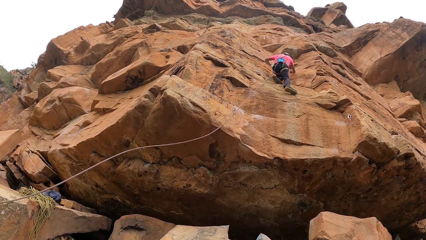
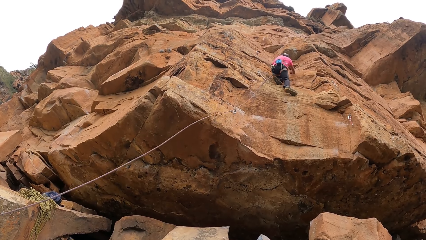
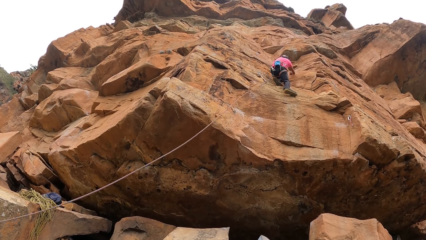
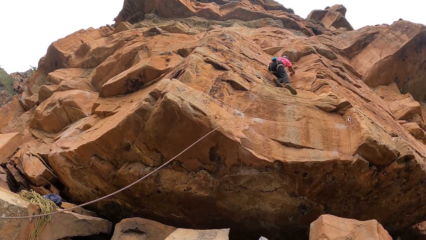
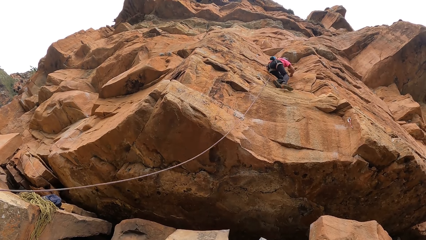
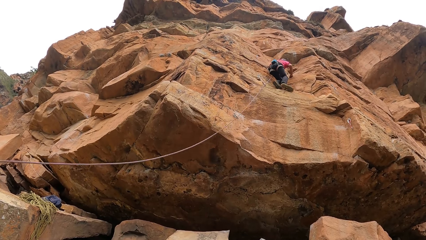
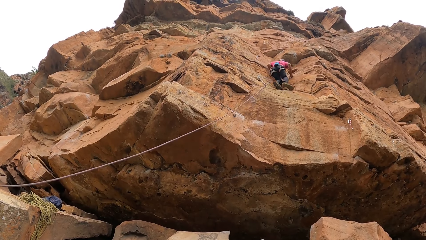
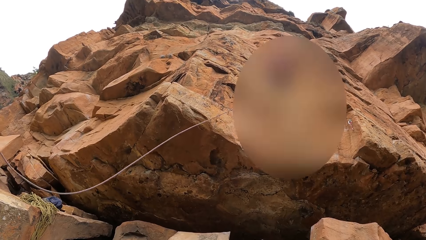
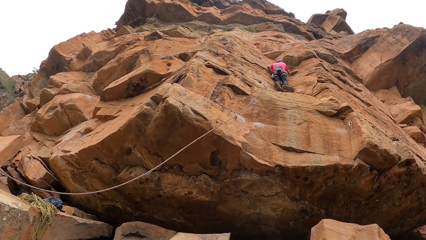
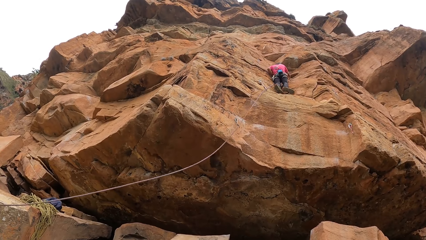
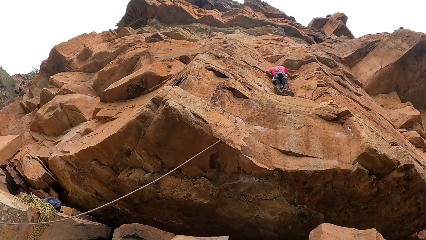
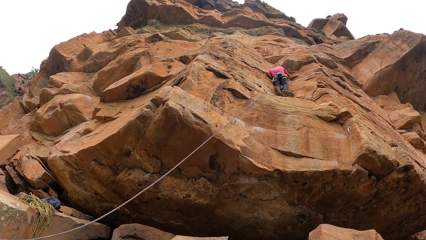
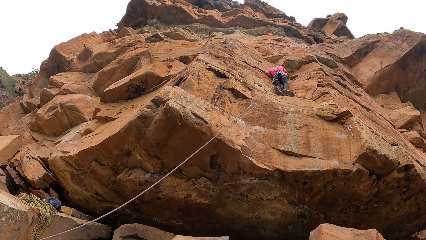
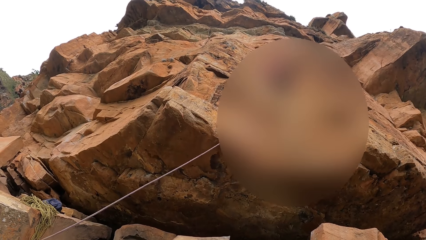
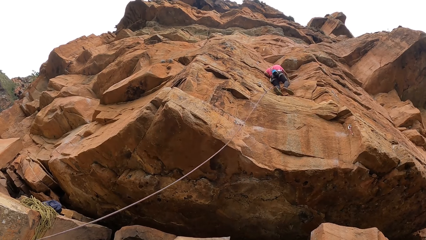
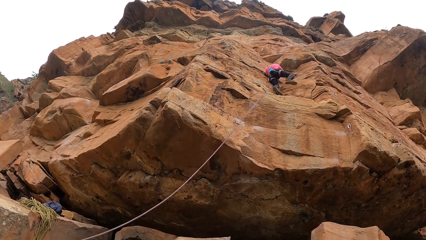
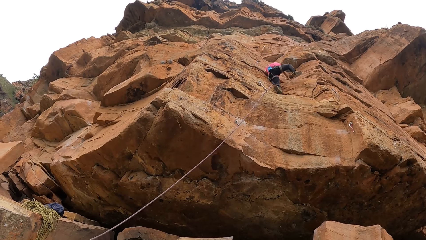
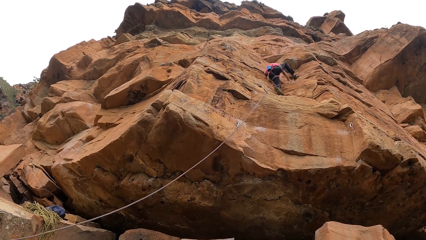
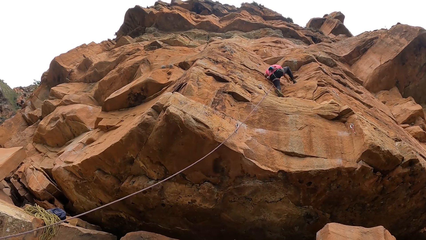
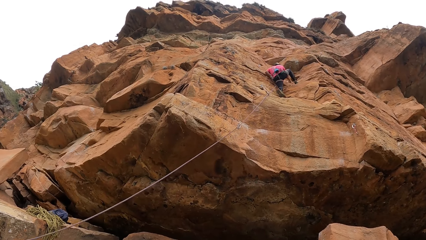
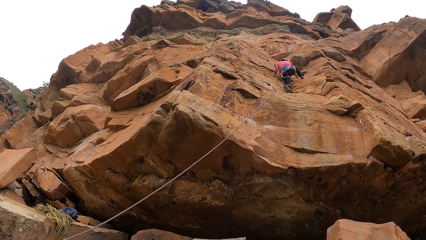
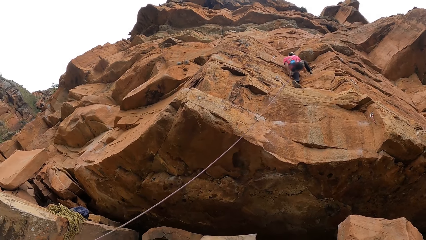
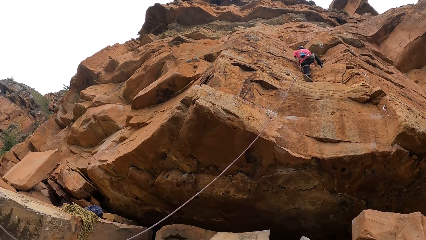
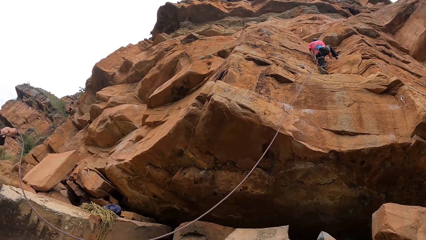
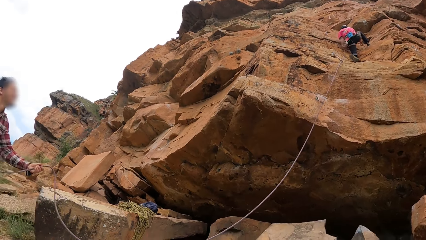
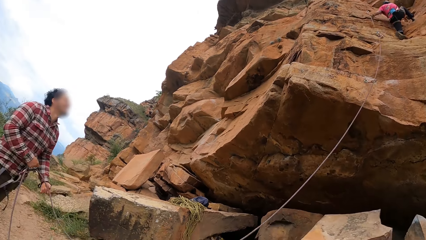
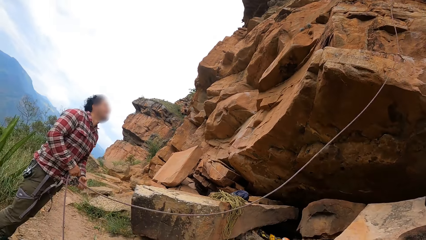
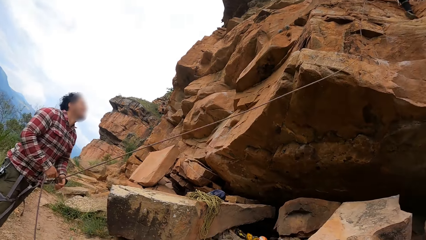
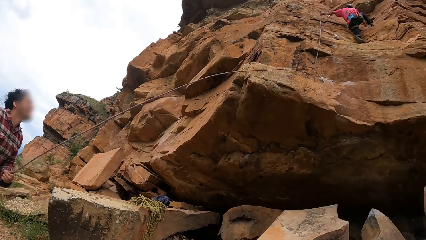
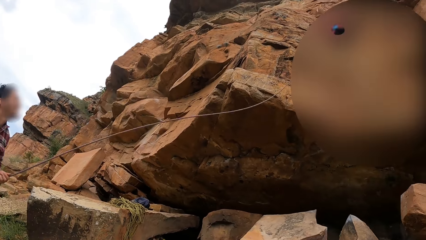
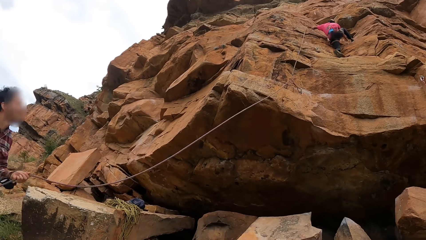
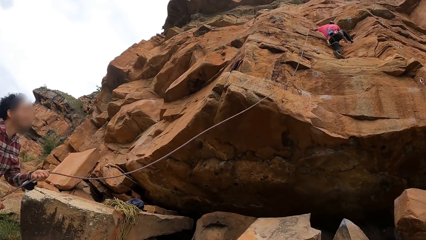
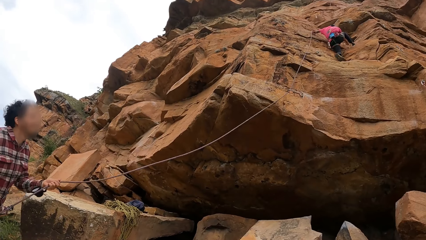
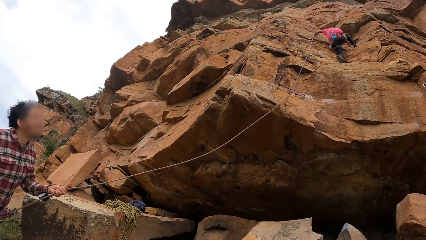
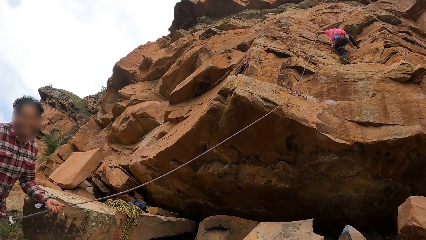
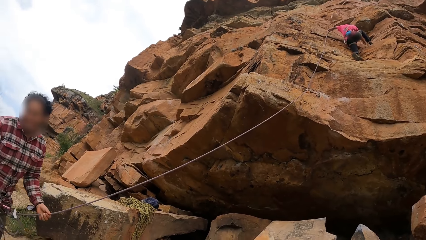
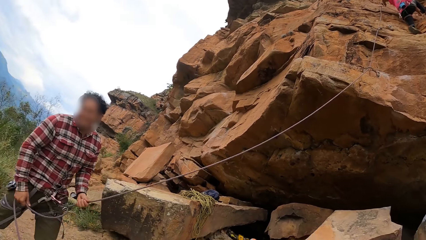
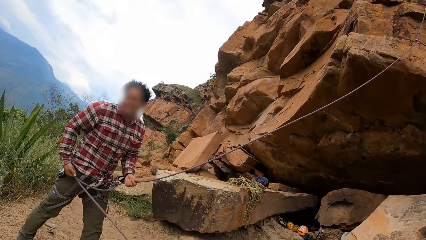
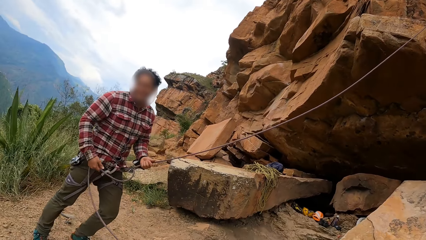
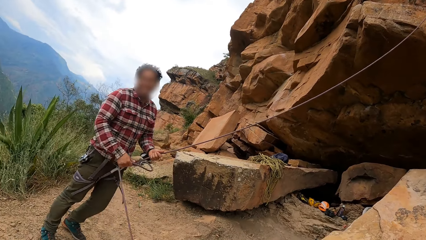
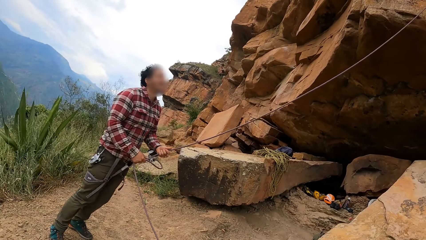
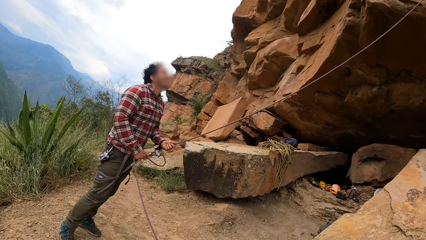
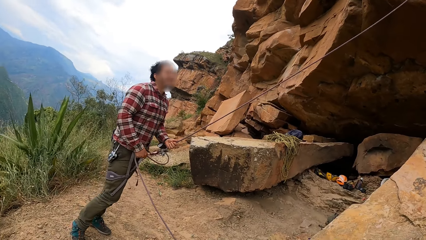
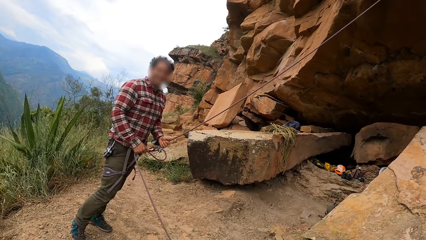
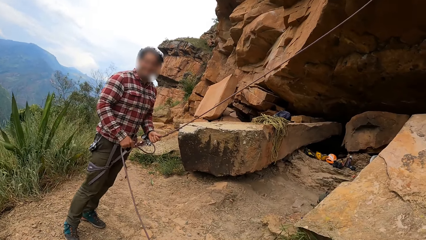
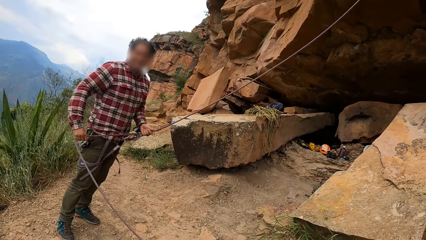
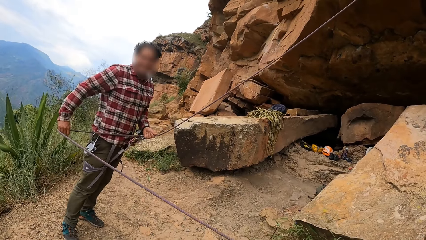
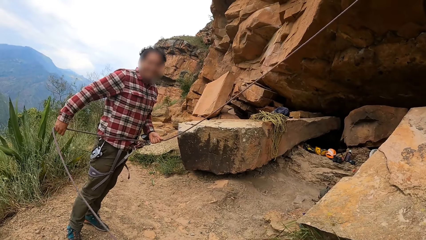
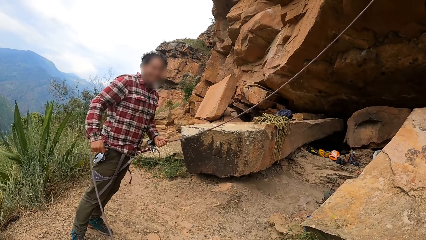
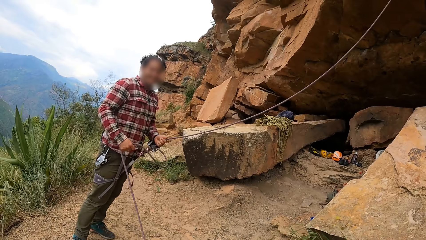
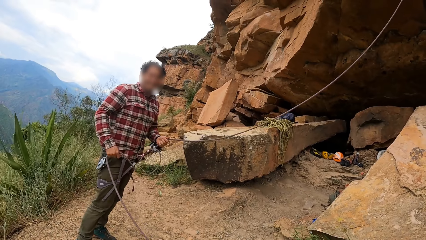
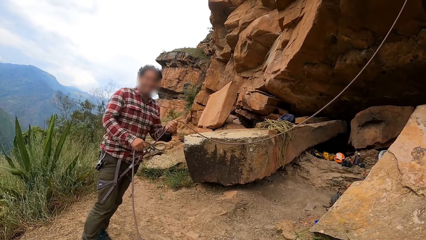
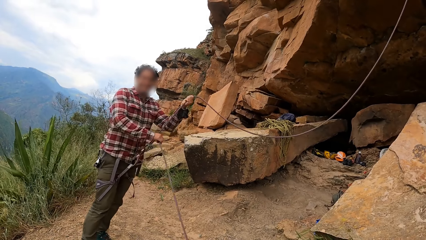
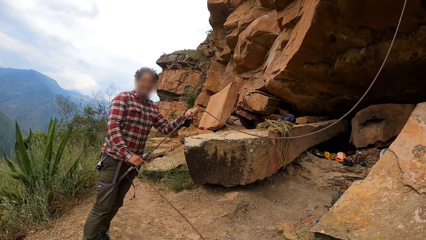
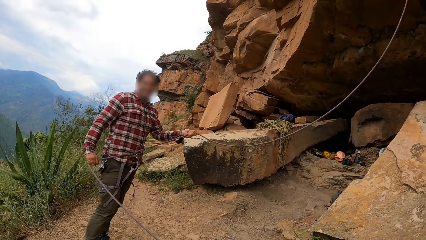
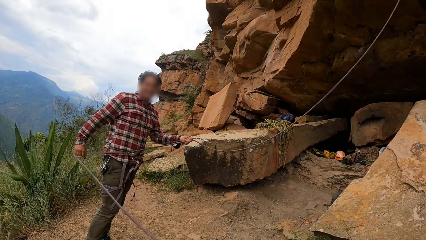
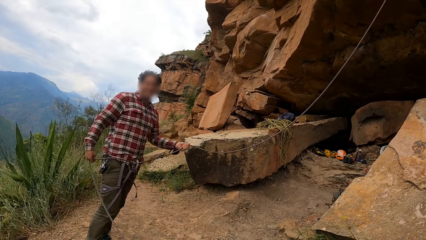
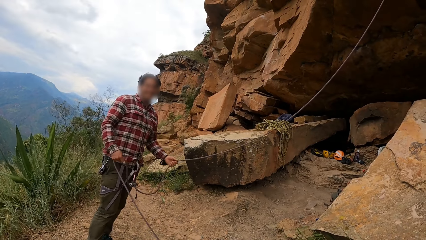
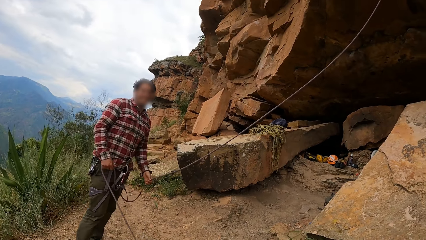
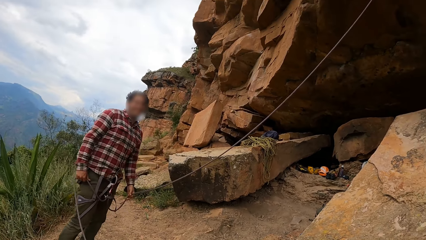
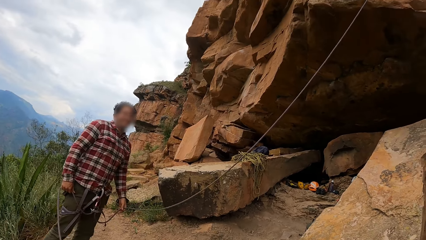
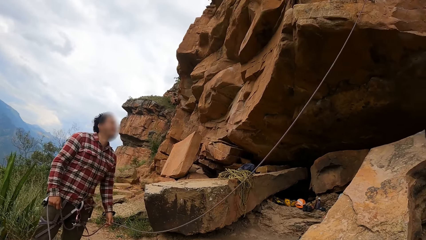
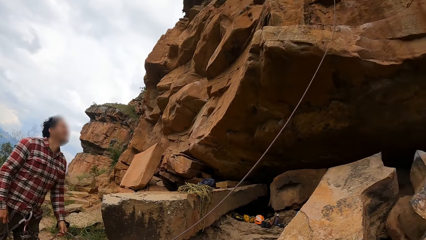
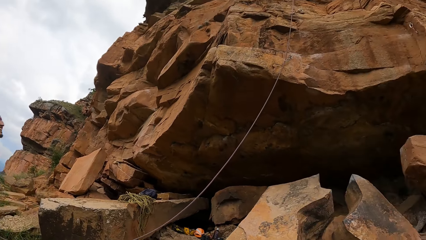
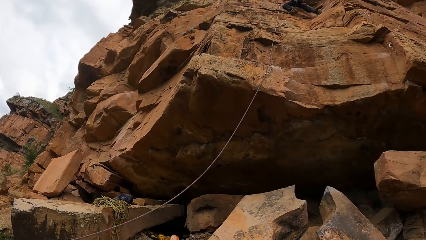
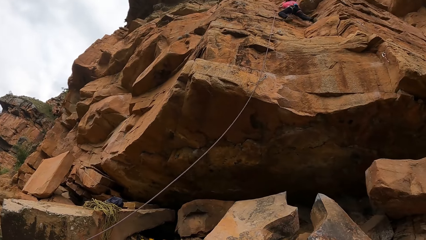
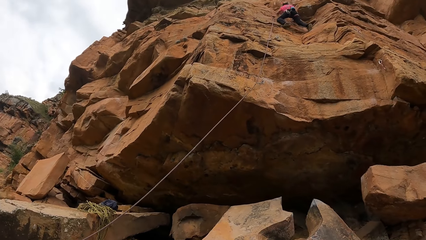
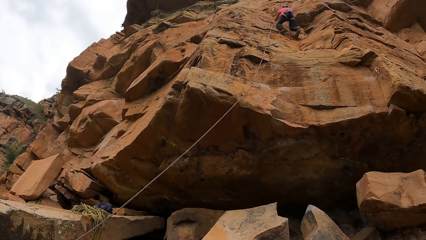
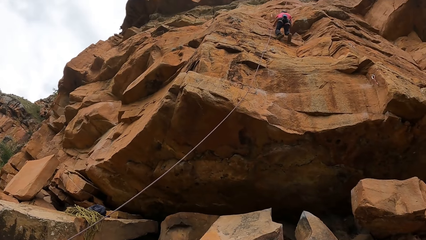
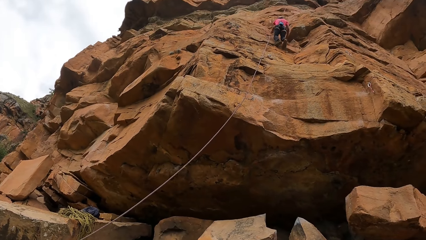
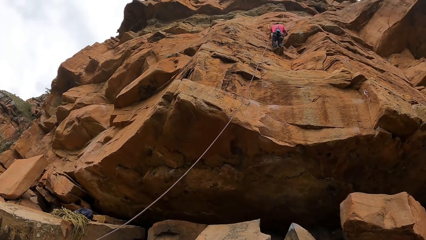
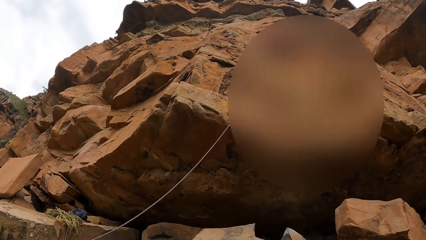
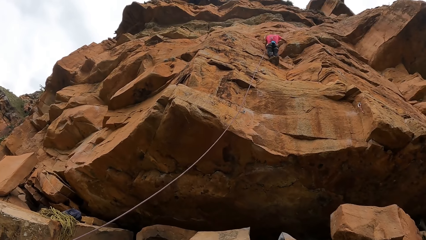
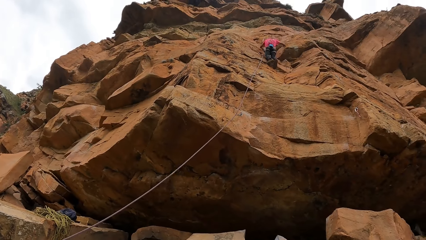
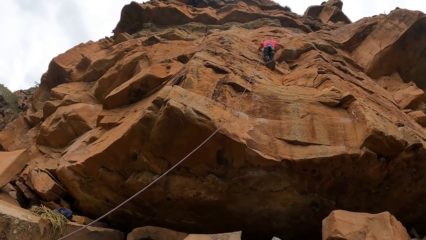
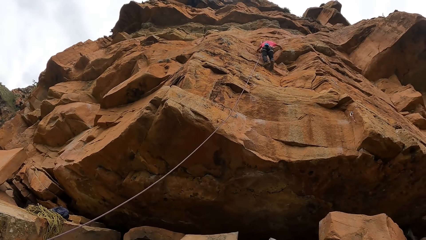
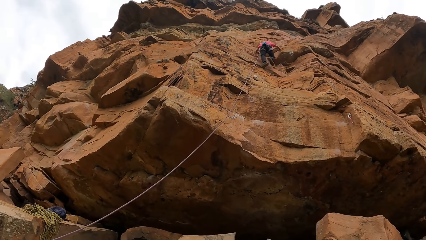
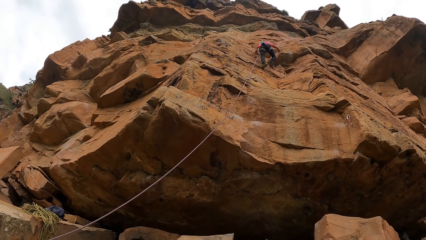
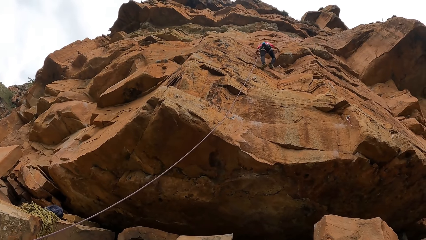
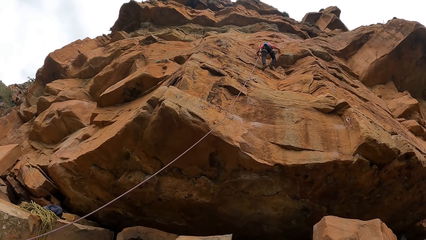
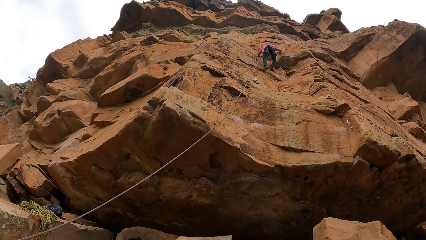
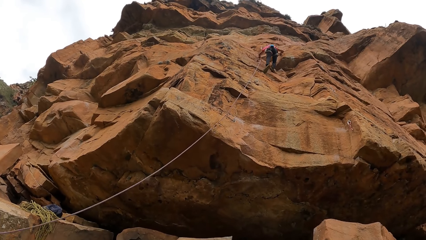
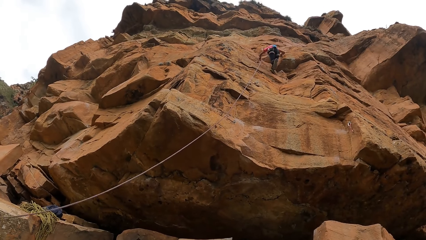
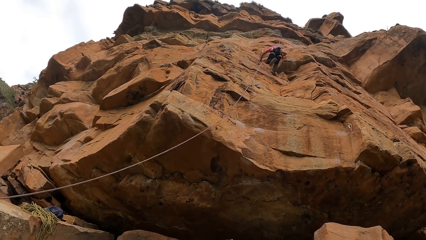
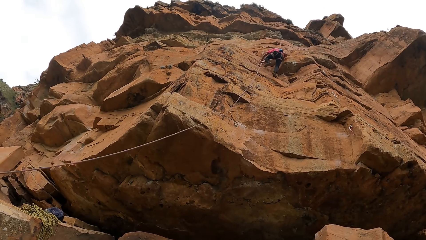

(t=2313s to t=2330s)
The camera wearer looks at a person. The person pulls the rope. A man adjusts the rope. The camera wearer looks at another person.
